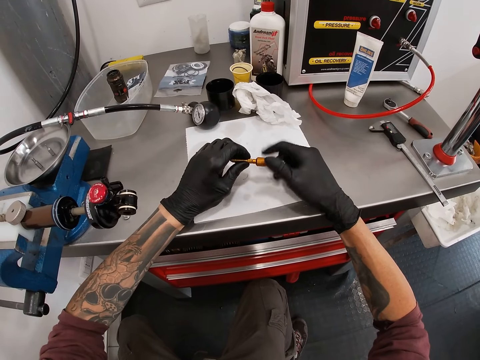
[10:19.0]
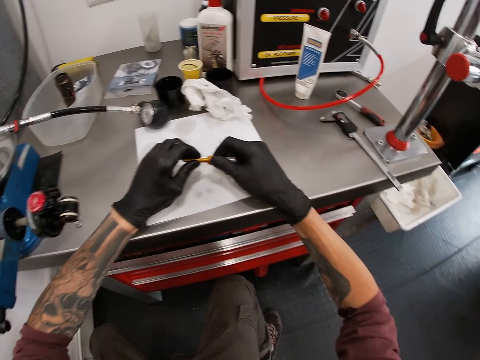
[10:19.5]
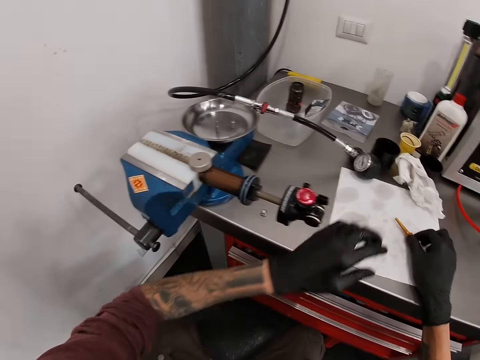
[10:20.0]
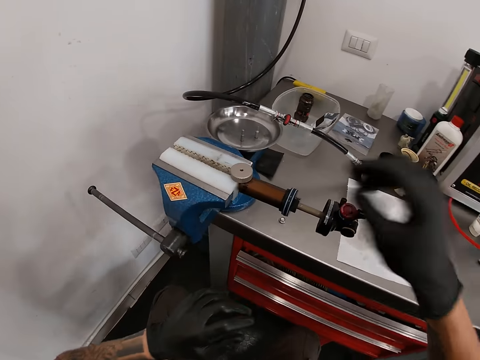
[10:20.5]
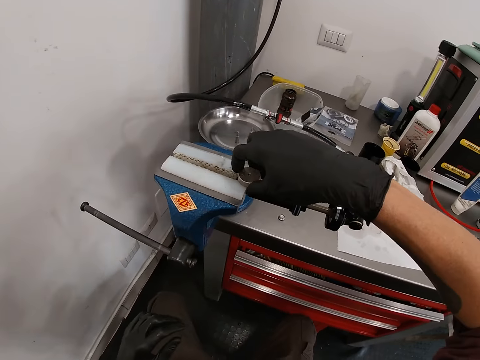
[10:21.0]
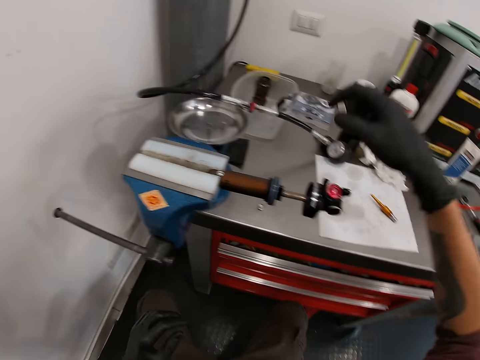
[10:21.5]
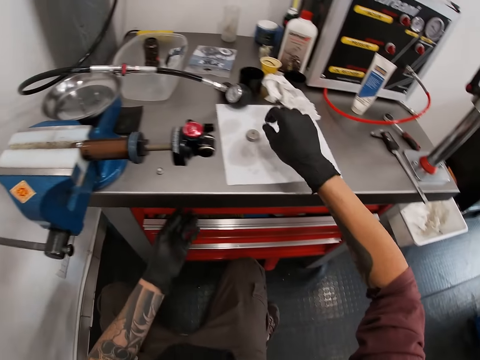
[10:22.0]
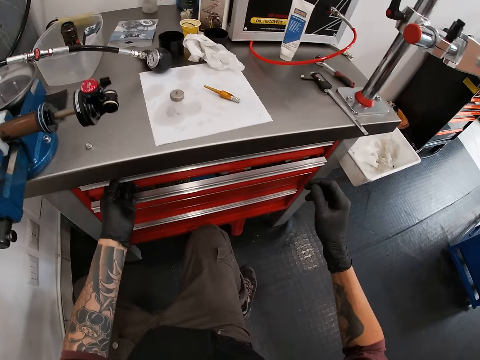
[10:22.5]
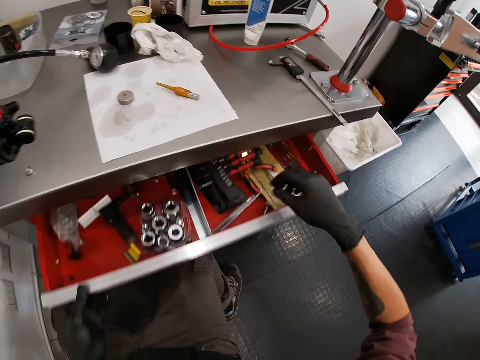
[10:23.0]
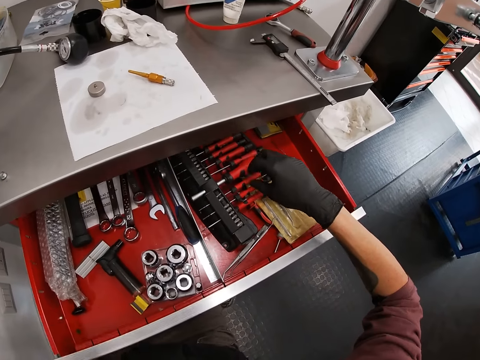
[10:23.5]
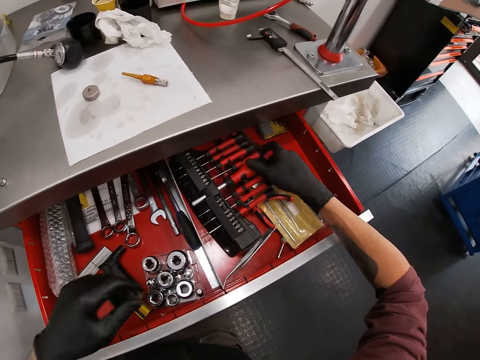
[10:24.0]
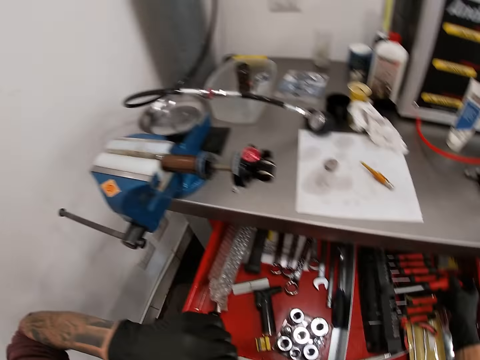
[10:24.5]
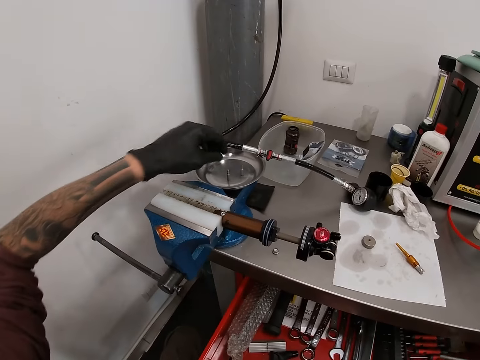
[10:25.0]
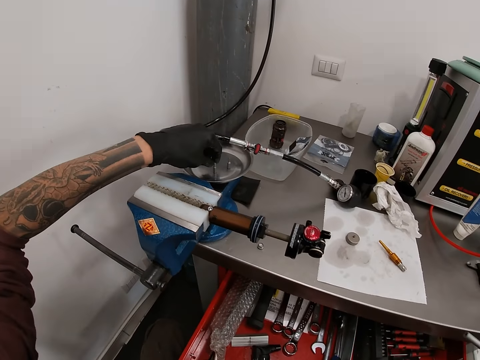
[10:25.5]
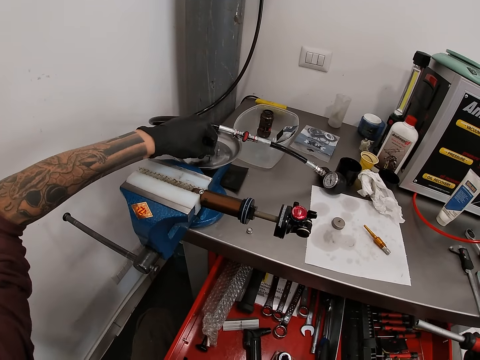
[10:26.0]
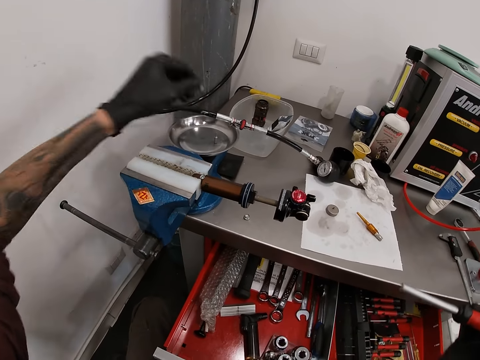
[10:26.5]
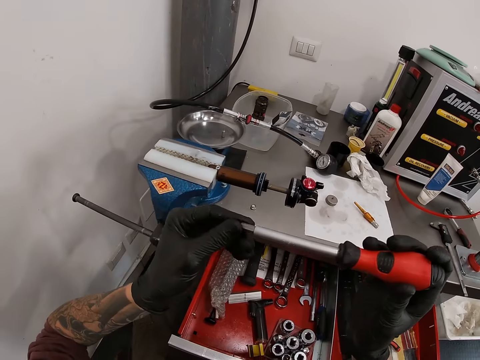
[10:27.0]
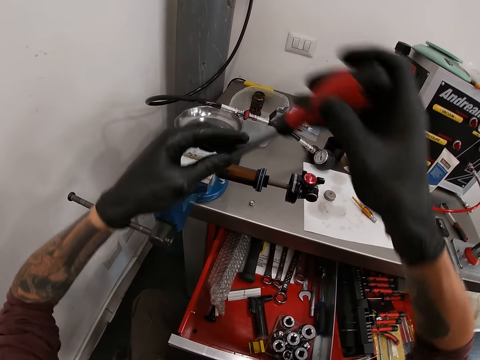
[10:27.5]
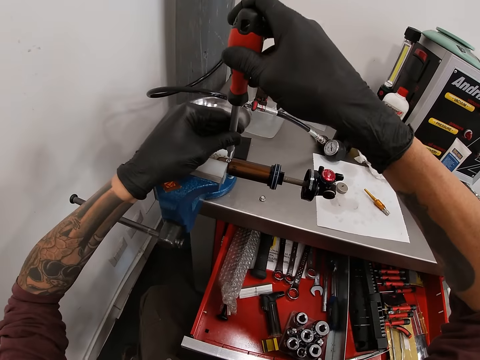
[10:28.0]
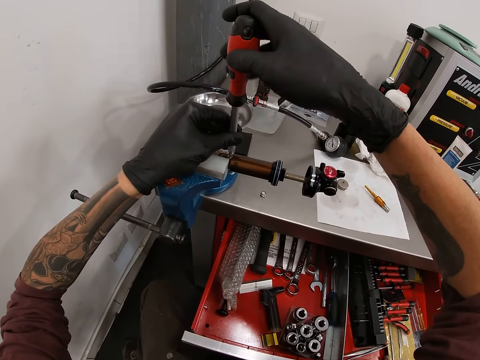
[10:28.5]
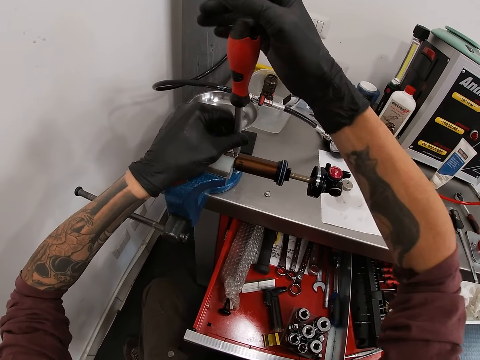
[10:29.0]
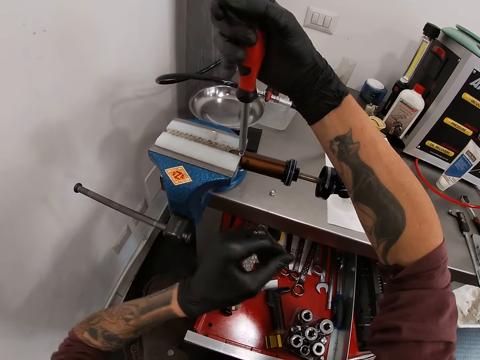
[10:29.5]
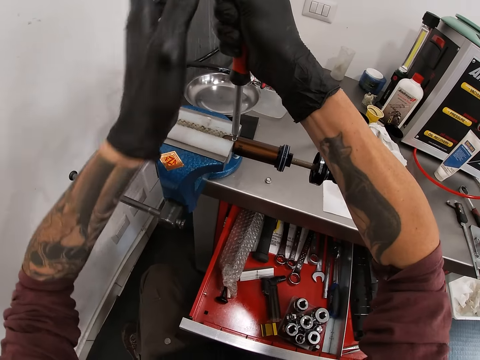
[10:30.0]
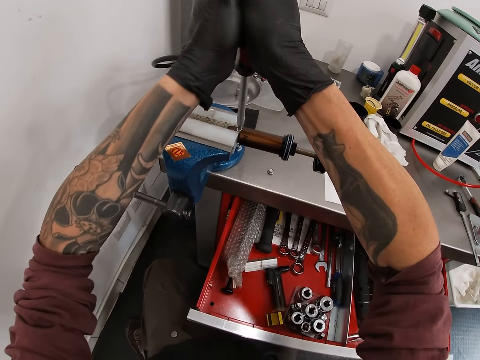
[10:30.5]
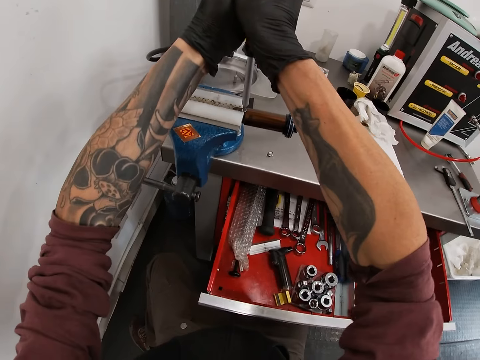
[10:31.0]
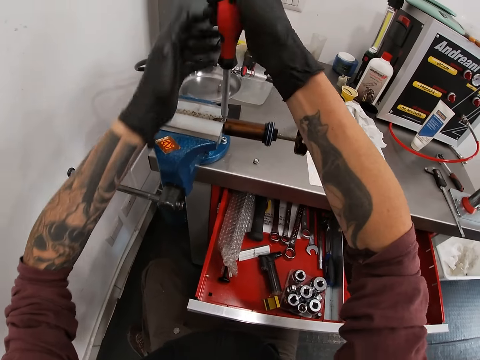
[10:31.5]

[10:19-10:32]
The camera wearer puts the coupled nozzle on the table with his right hand. He pulls the valve handwheel from the scale with his right hand. He picks something. He puts the valve handwheel on the table with his right hand. He opens a drawer with his left hand. He picks up a ratchet from the drawer with his right hand. He picks up a ratchet screwdriver tip from a plate on the scale with his left hand. He puts the ratchet screwdriver tip inside the ratchet with his left hand. He places the ratchet on a bolt with both hands. He screws the bolt with the ratchet in both hands.

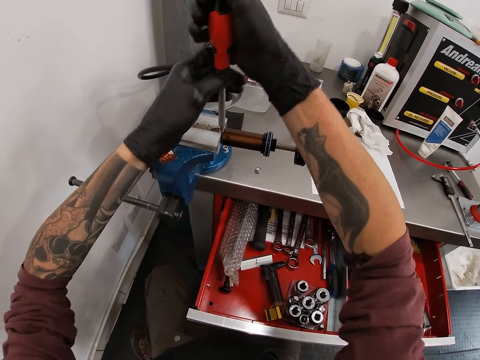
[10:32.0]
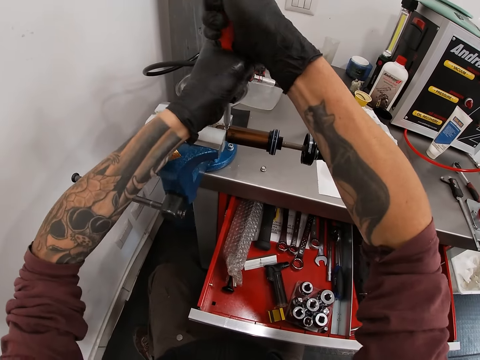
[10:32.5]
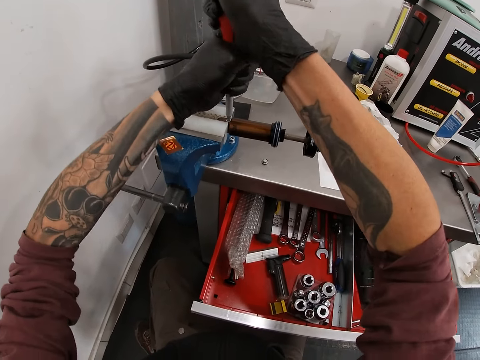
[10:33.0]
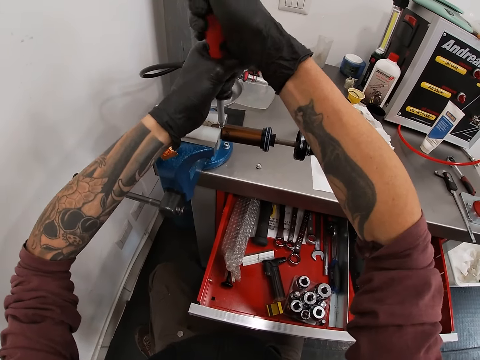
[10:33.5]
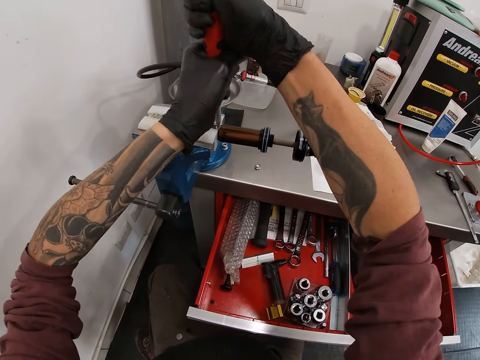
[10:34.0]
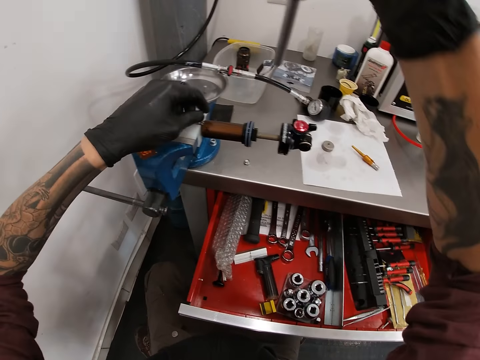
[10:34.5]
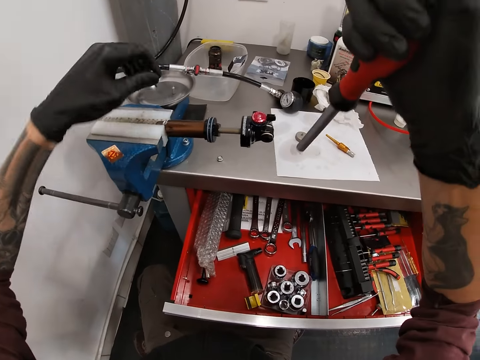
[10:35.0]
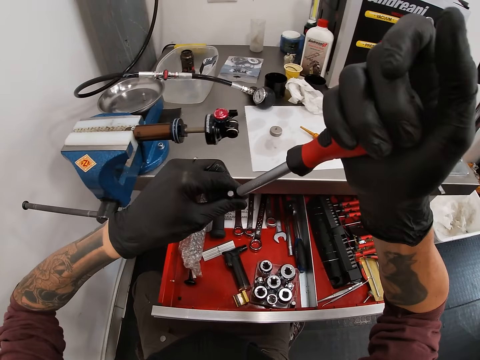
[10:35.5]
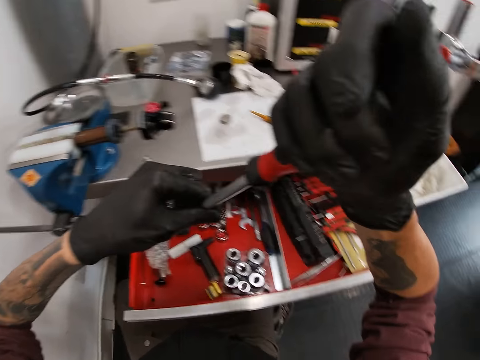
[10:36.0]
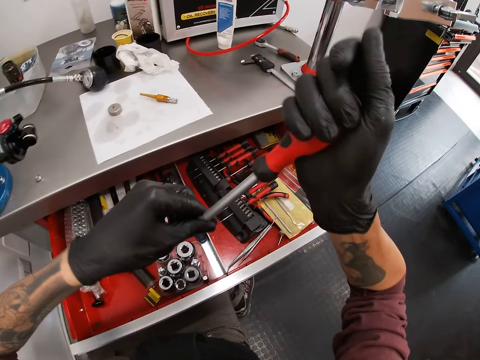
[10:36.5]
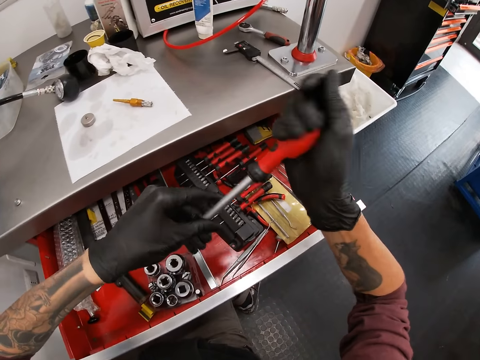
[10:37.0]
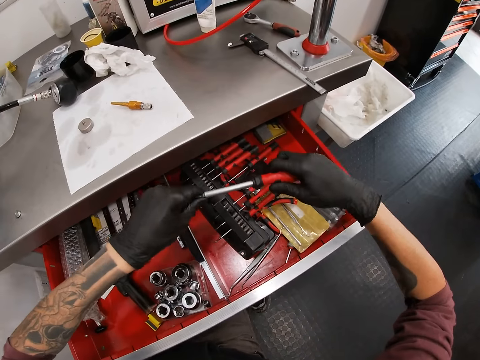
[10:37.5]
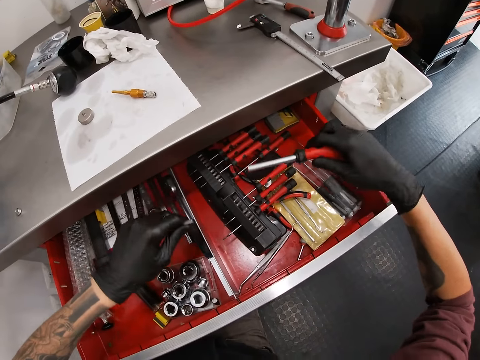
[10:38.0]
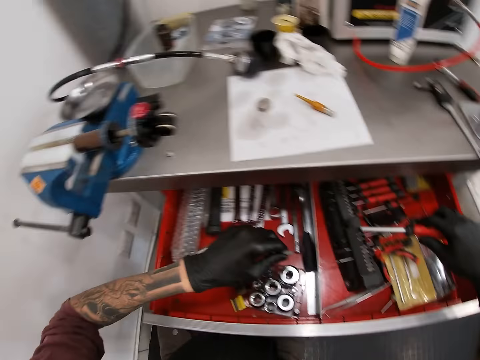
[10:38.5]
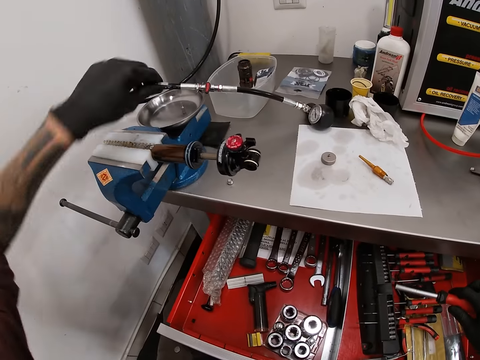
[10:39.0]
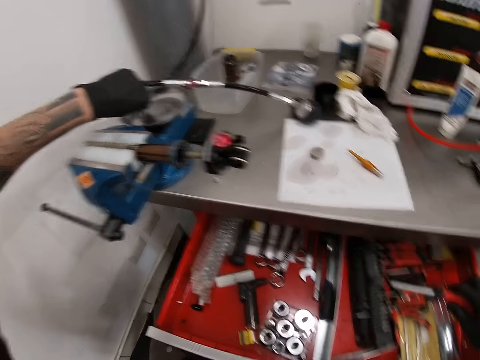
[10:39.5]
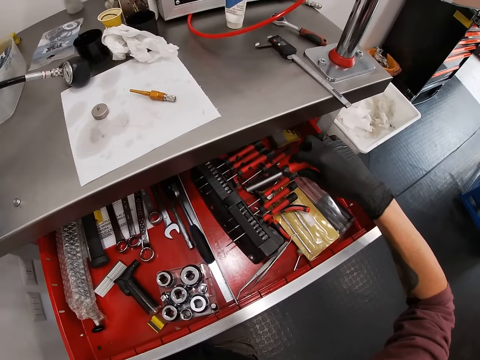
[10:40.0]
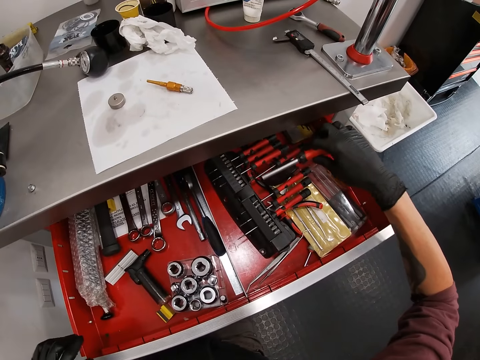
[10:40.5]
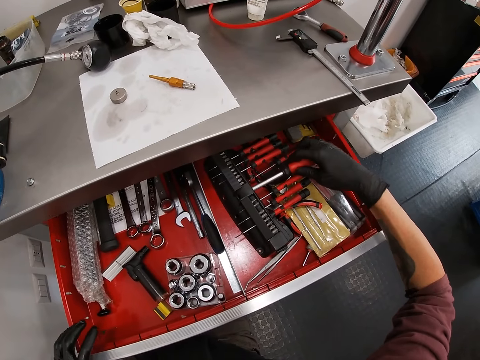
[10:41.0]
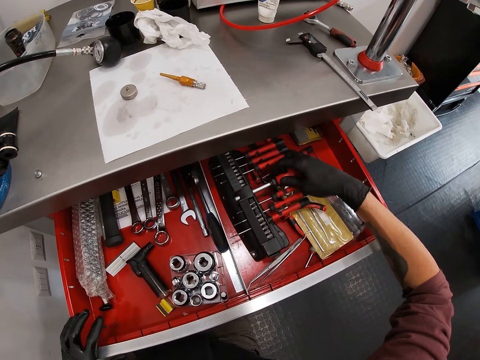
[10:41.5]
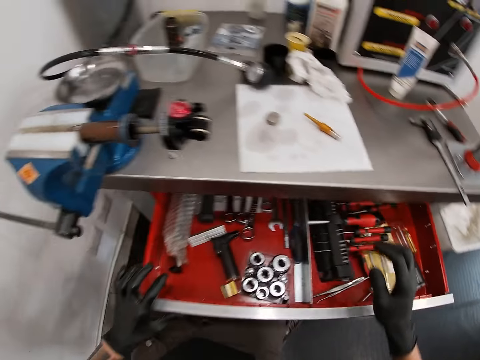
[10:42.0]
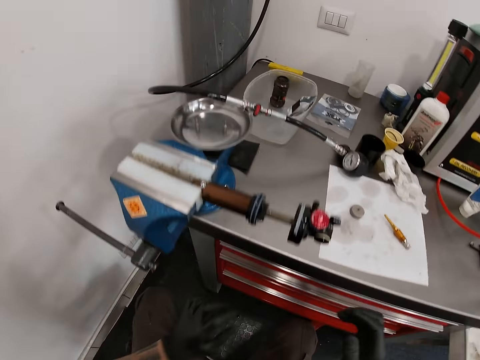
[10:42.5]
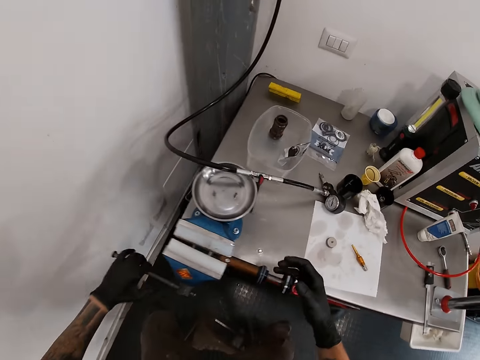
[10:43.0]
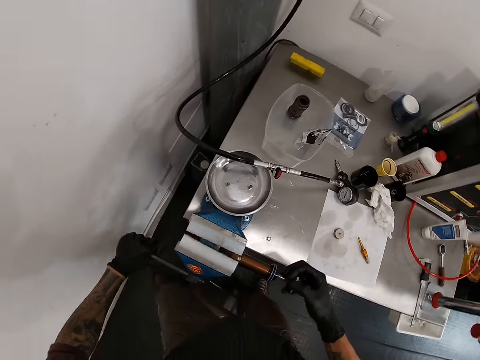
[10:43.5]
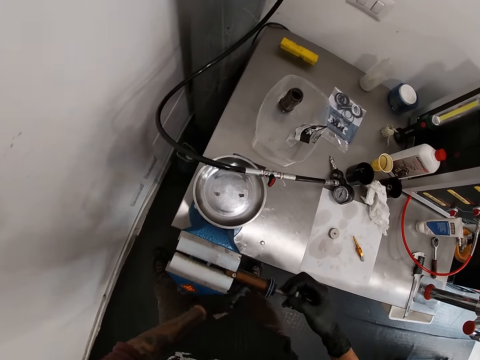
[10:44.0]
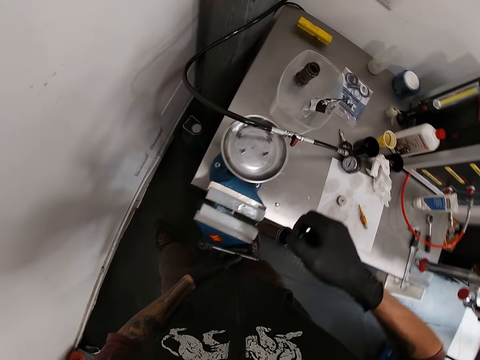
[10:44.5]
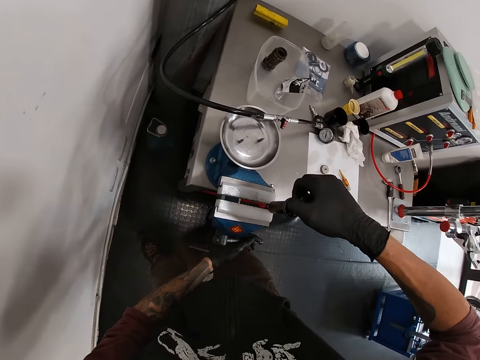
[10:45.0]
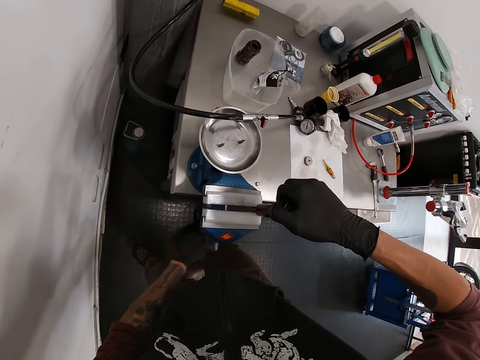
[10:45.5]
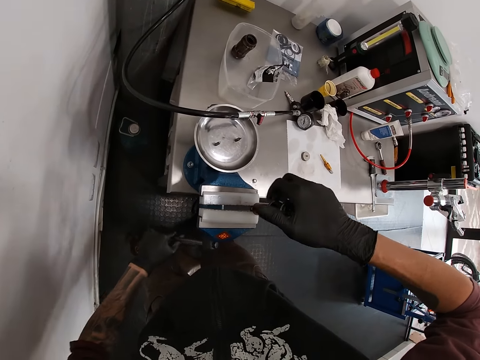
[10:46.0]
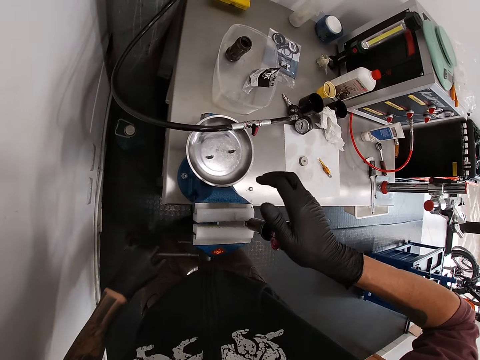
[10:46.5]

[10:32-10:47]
The camera wearer pulls the ratchet from the bolt with both hands. He picks up the ratchet screwdriver tip from the bolt with his left hand. He puts the ratchet screwdriver tip inside the ratchet with his left hand. He removes the ratchet screwdriver tip from the ratchet with his left hand. He moves his hands. He puts the ratchet screwdriver tip inside the plate on the scale with his left hand. He puts the ratchet in a rack inside the drawer with his right hand. He closes the drawer with his left hand. He holds the gas regulator with his right hand. He holds a handle with his left hand and turns the handle with his left hand. He moves the gas regulator on the scale with his right hand.
